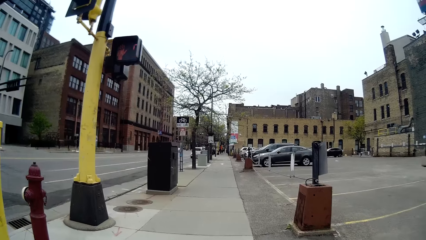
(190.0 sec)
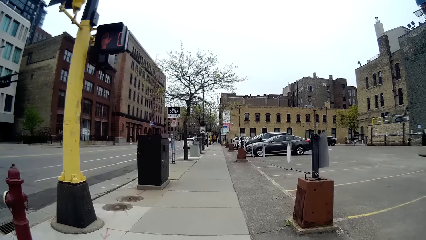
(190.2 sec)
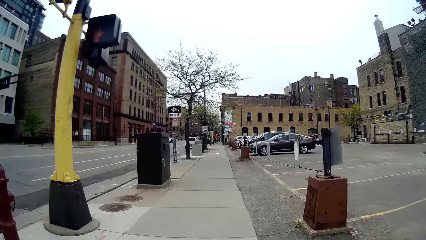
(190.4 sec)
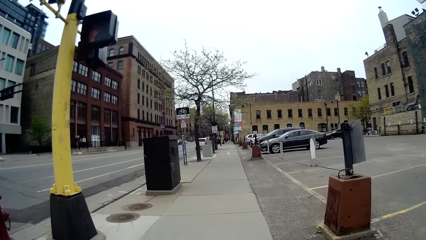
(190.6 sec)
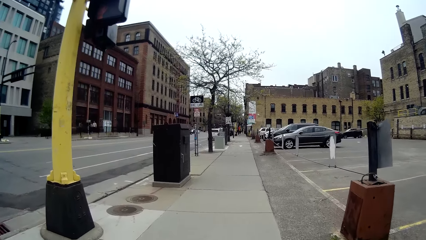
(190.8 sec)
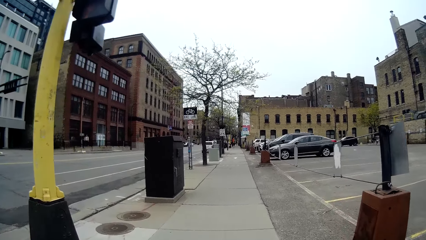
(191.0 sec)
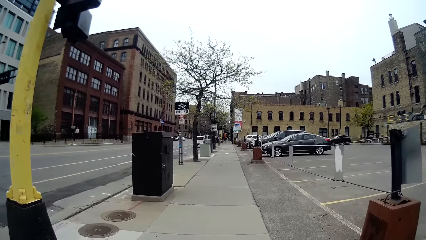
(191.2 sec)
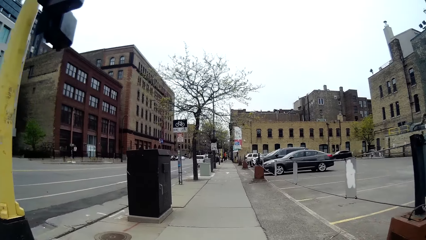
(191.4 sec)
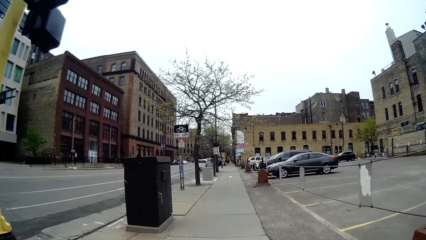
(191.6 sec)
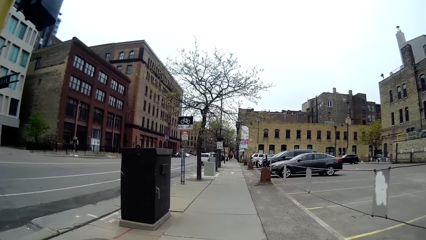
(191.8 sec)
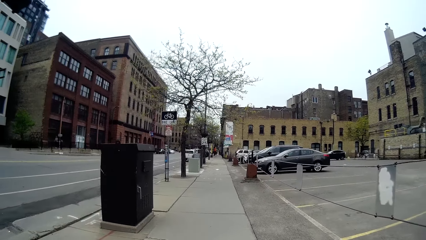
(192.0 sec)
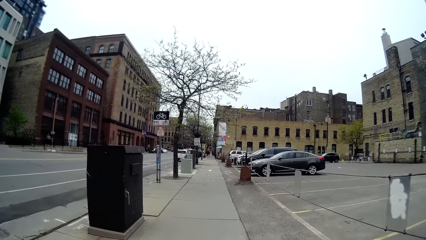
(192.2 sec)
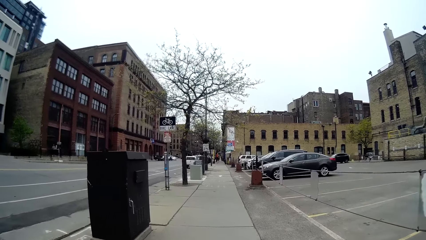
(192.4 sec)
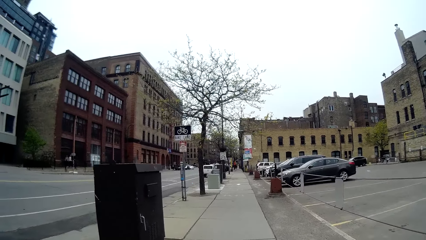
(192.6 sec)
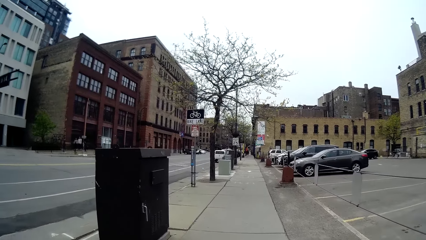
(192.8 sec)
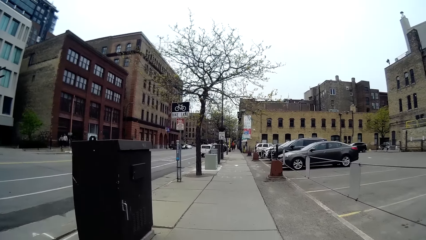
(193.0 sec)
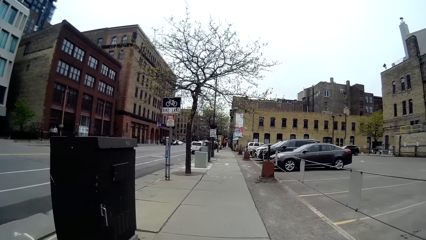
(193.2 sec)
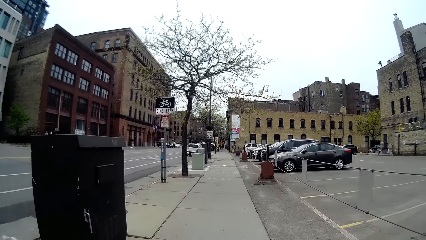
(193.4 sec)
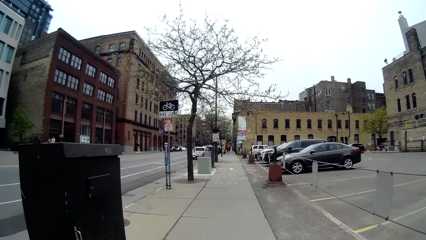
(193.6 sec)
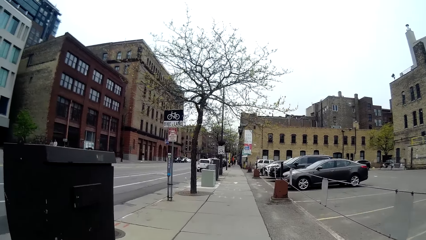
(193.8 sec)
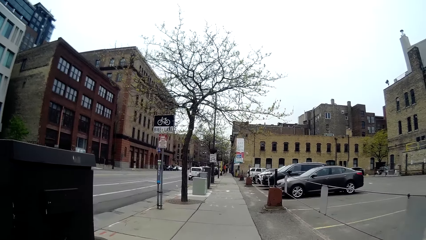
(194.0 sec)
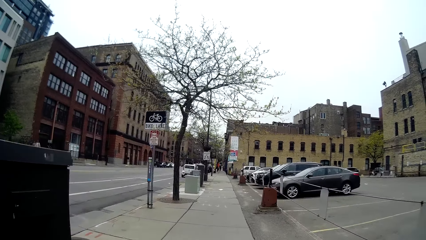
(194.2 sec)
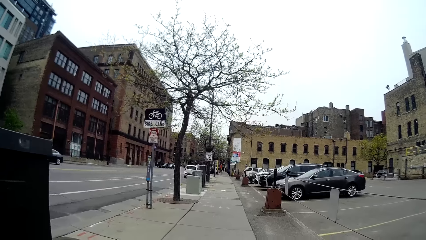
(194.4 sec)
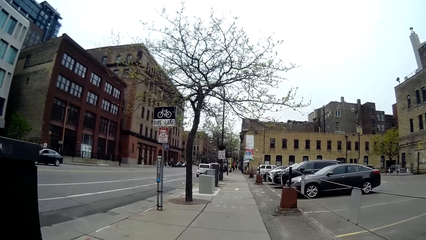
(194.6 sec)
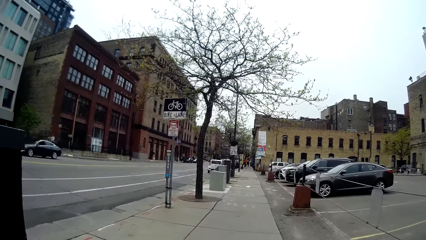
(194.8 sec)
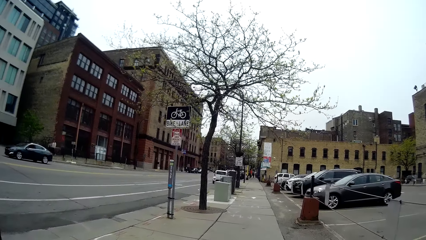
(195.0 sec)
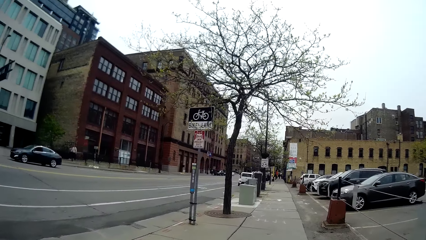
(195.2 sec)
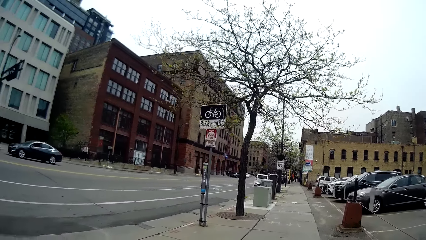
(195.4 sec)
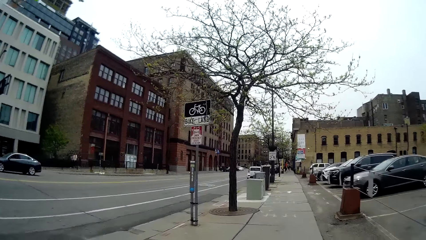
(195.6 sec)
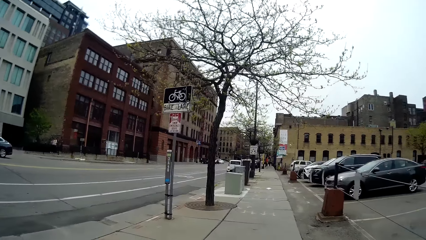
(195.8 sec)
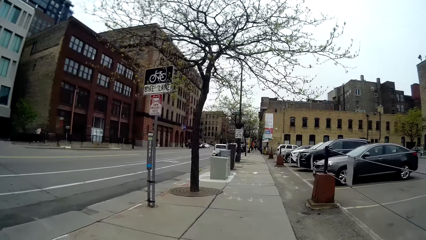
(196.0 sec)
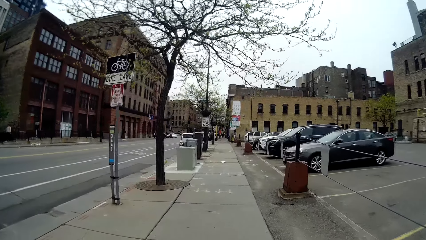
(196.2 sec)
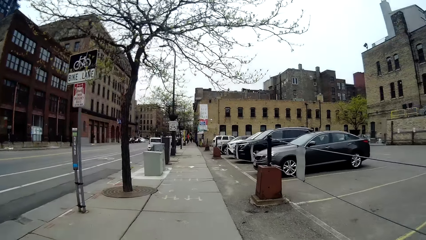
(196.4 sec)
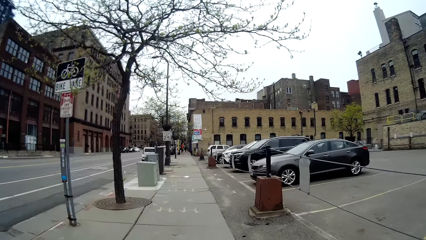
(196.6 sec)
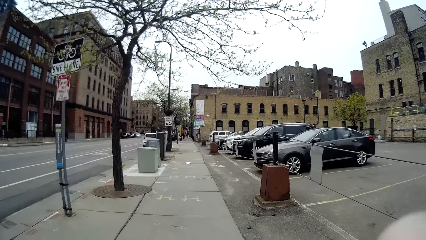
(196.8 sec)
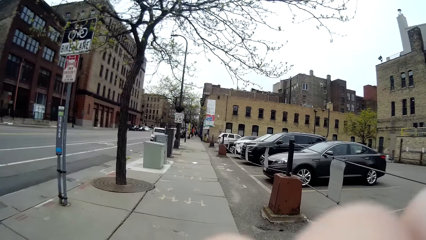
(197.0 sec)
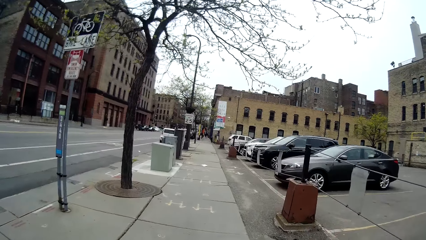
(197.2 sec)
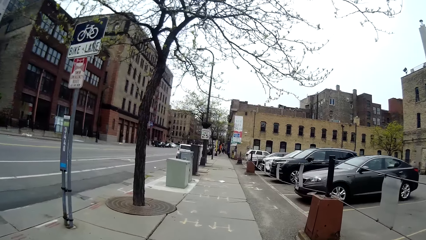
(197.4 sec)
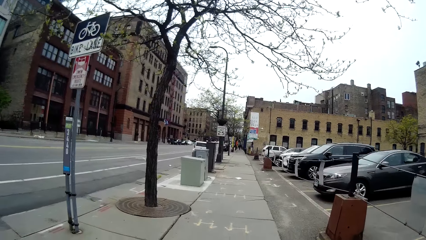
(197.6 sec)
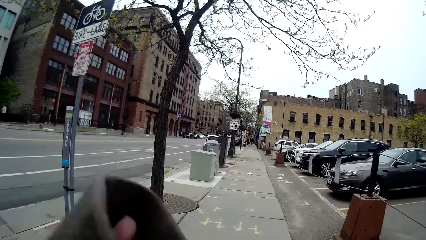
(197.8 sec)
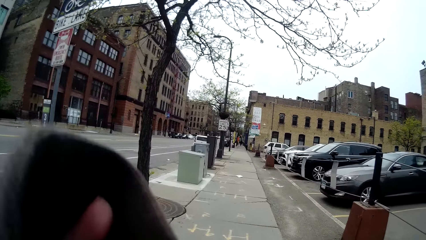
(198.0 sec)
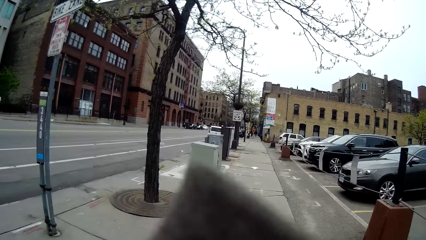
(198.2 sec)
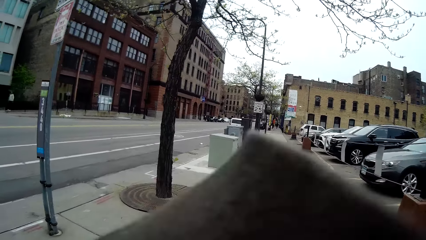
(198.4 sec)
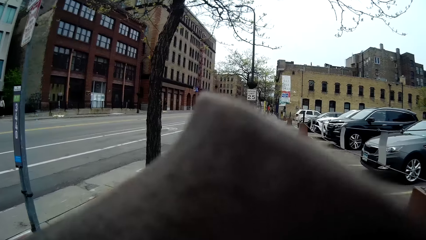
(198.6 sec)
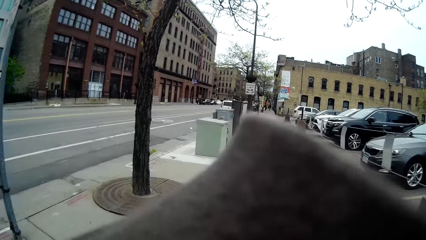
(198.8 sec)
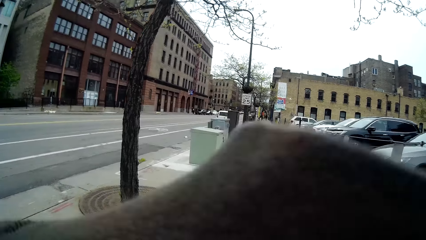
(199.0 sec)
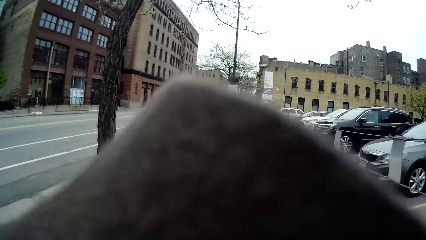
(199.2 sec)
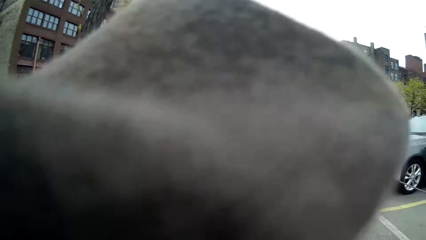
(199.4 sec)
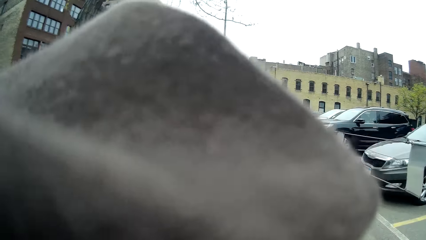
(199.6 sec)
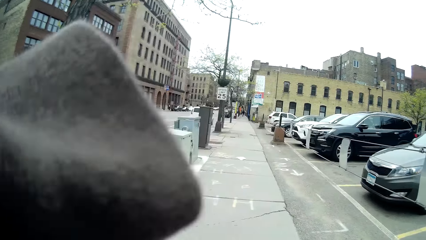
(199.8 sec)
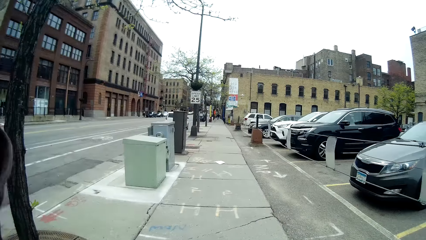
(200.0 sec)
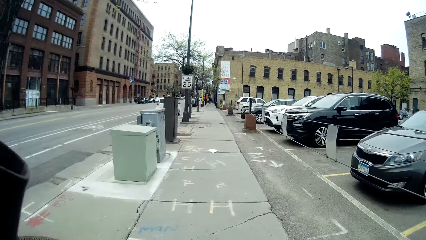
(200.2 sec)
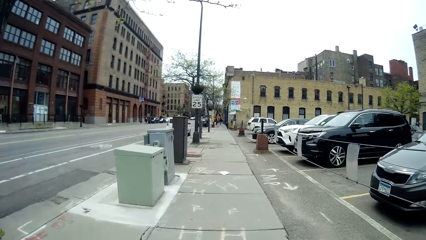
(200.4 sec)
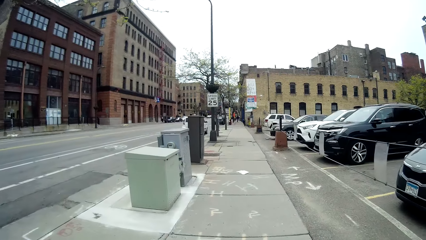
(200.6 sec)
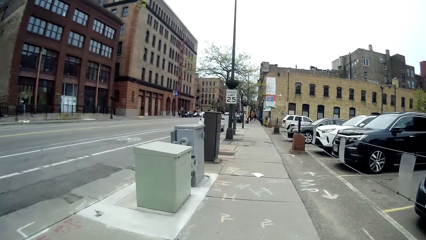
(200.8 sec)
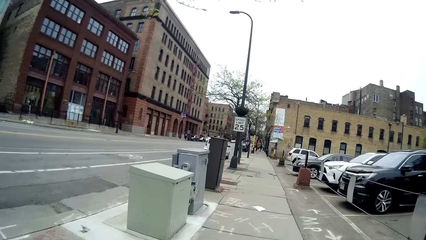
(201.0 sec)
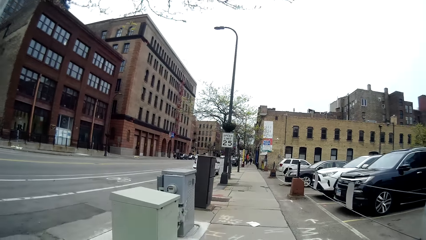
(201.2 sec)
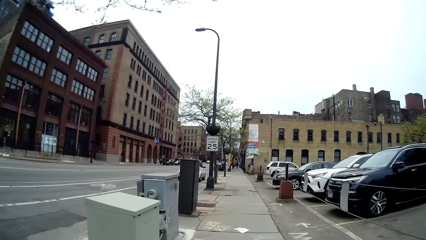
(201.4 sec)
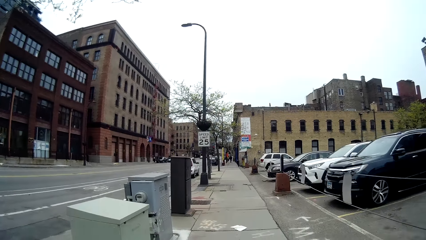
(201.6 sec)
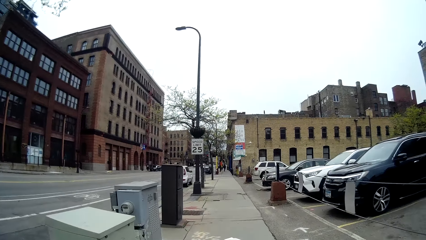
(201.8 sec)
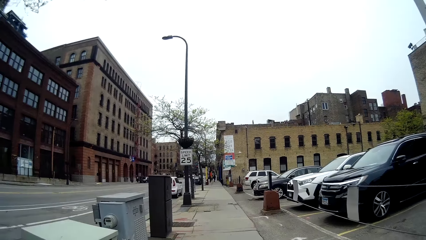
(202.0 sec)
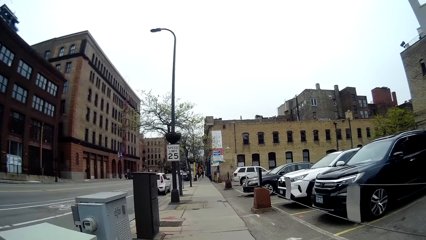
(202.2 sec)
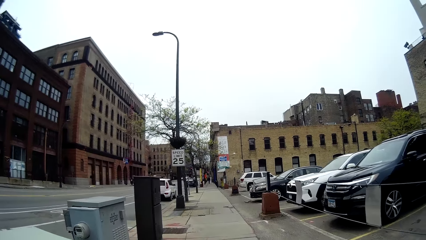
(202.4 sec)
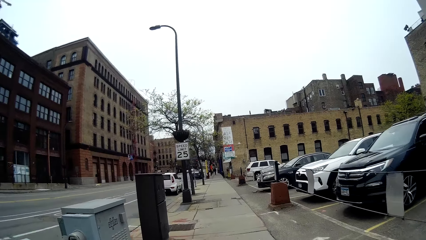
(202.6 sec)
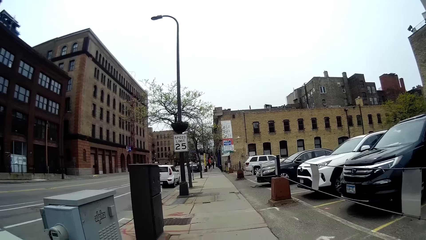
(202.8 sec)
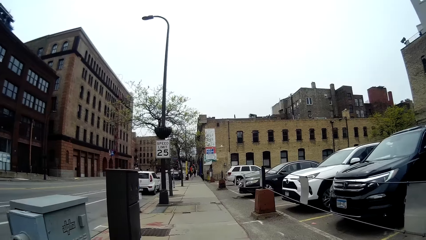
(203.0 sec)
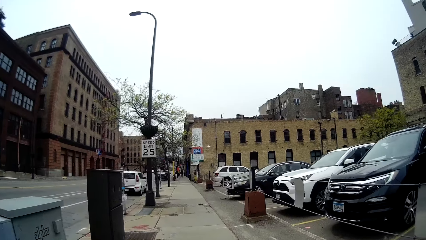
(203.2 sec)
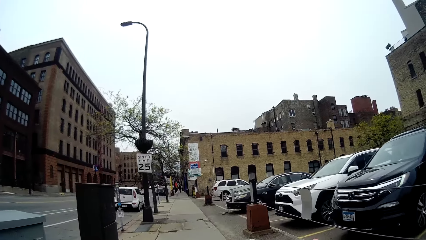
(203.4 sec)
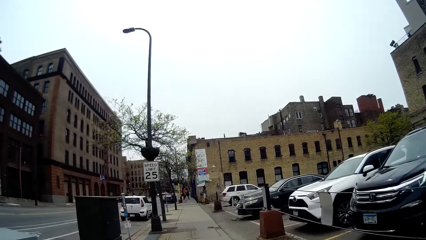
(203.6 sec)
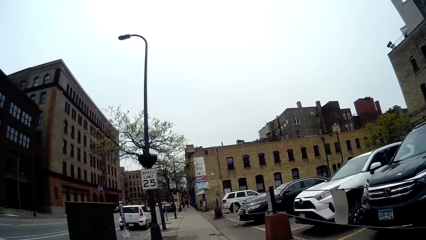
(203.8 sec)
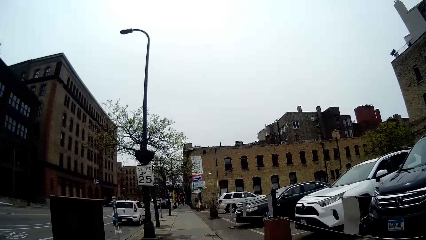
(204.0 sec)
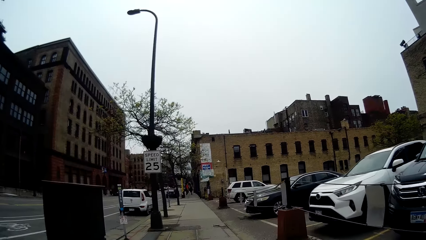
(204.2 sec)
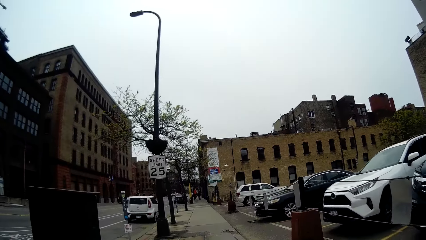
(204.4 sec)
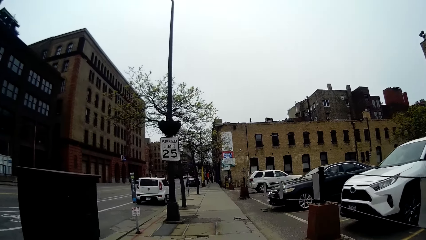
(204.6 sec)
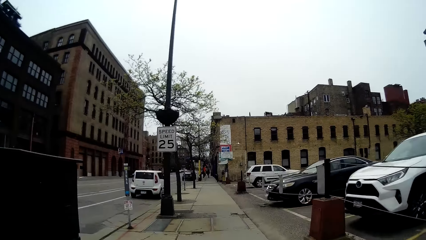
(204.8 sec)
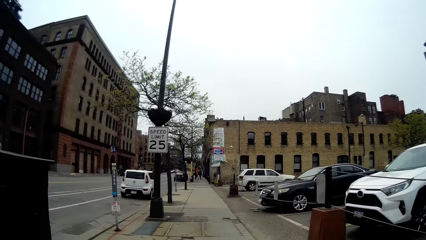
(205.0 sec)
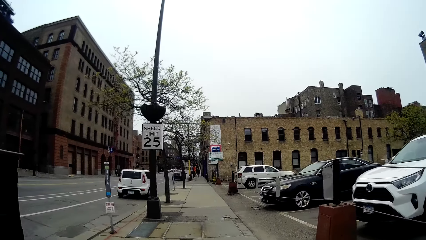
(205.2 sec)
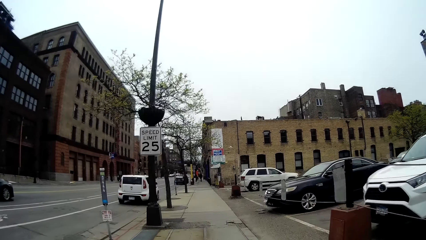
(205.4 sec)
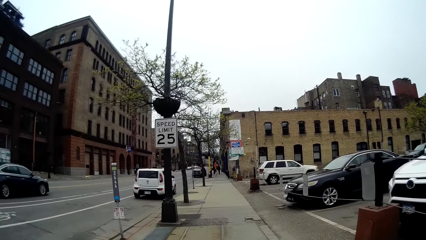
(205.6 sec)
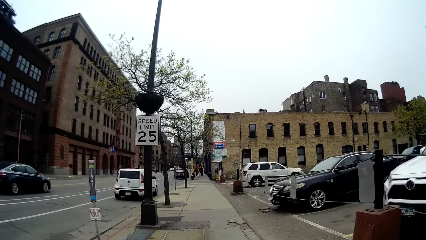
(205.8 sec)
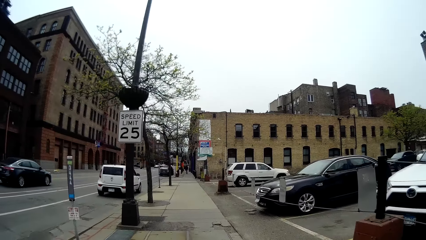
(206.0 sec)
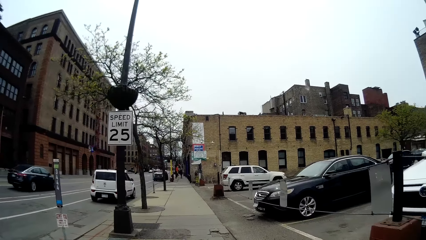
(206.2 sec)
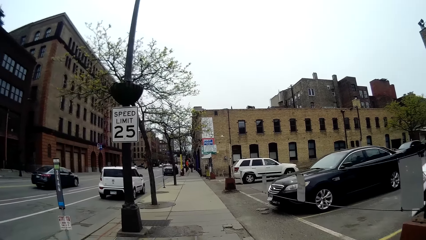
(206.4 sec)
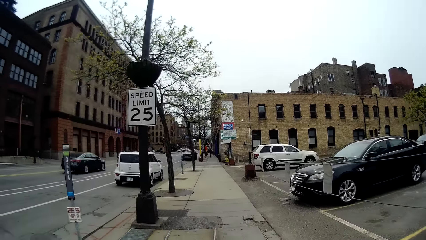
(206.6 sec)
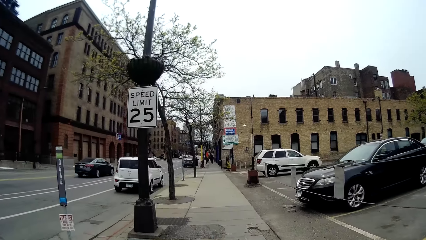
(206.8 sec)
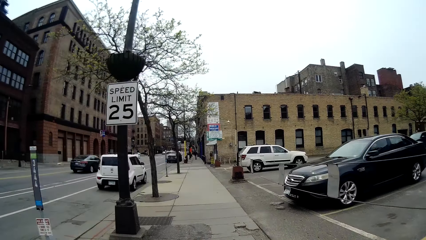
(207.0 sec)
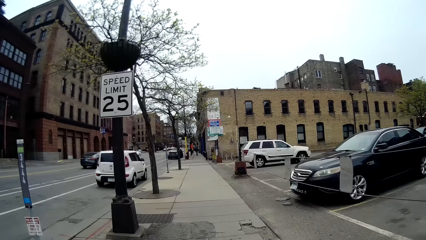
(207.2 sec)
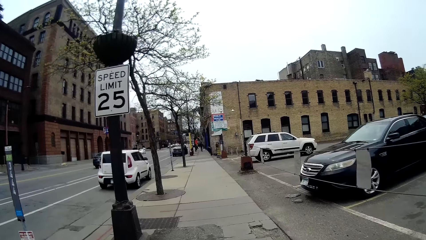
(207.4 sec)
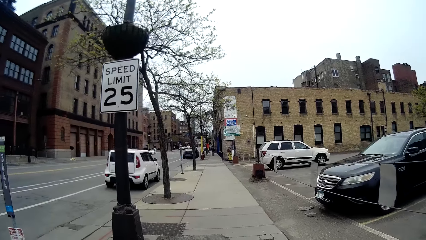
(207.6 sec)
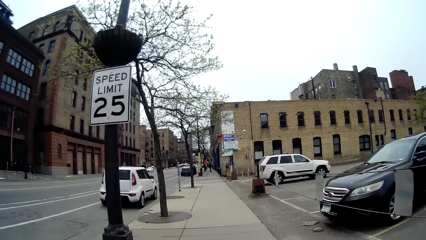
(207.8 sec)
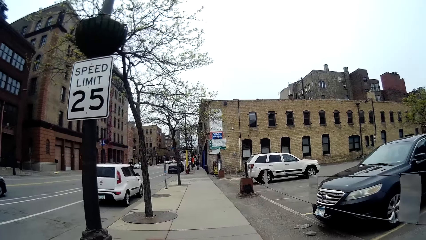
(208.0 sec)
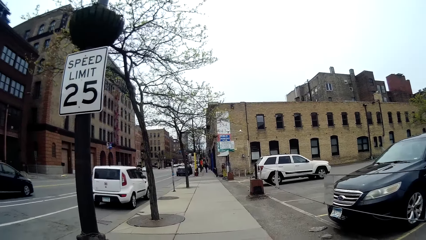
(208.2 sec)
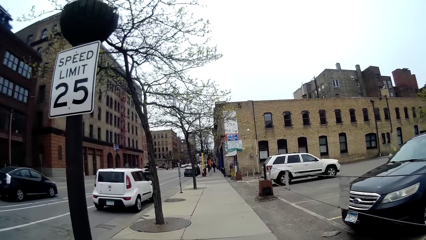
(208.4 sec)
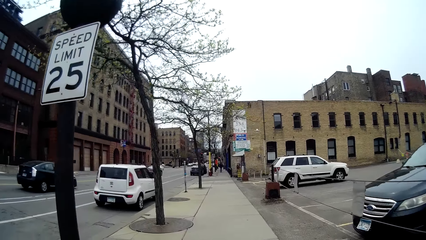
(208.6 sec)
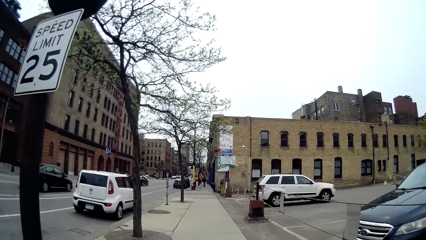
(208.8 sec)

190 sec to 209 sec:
The camera wearer raises the hand. They walk around.
